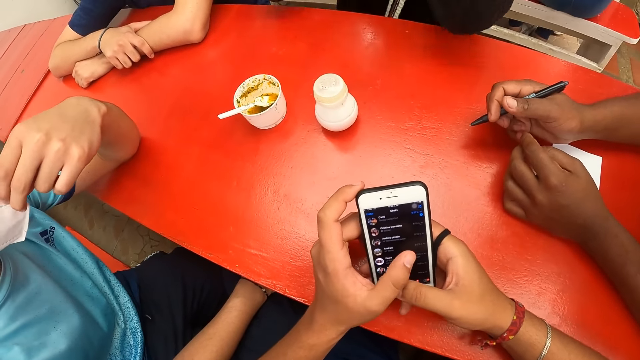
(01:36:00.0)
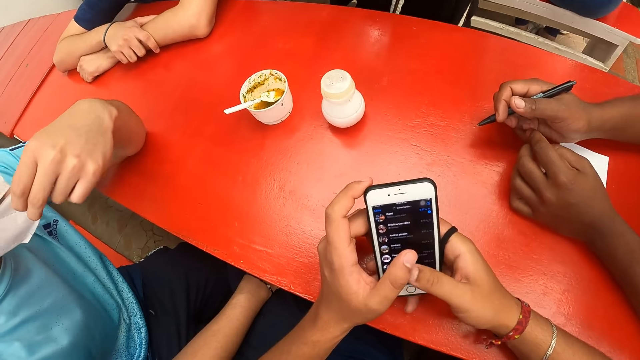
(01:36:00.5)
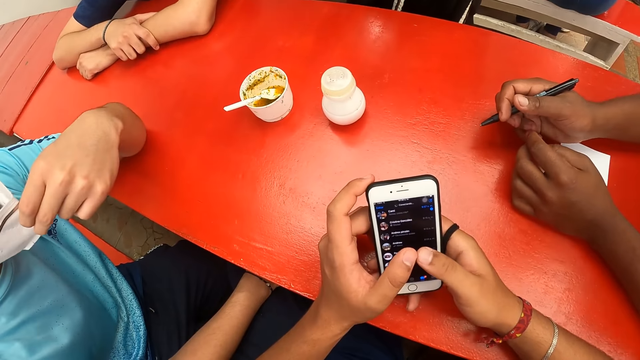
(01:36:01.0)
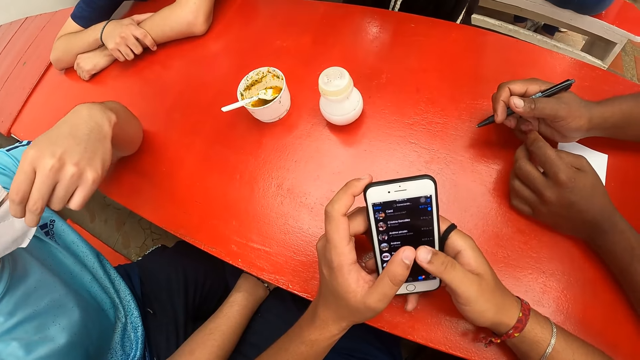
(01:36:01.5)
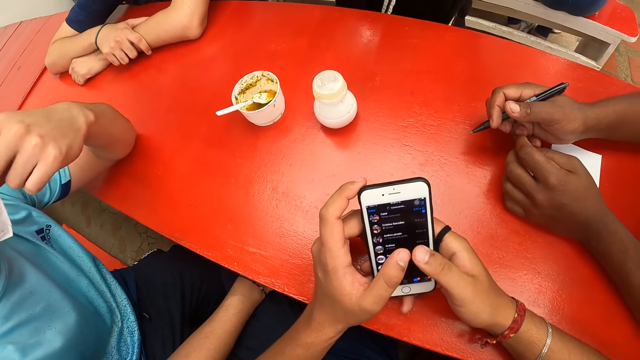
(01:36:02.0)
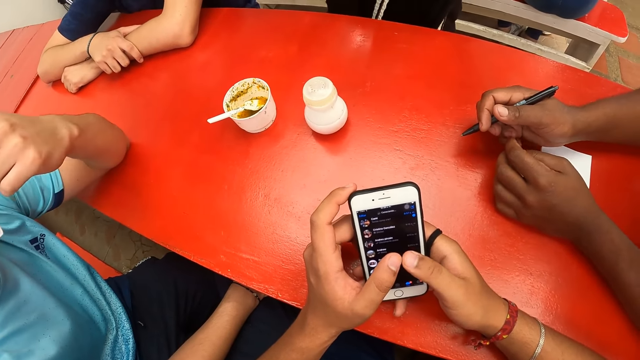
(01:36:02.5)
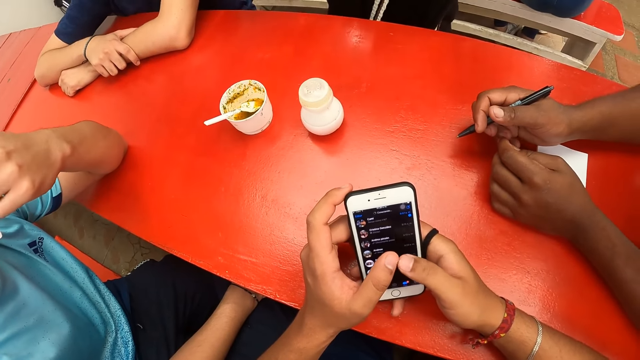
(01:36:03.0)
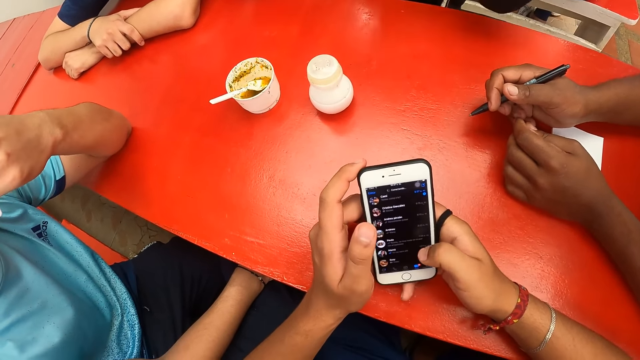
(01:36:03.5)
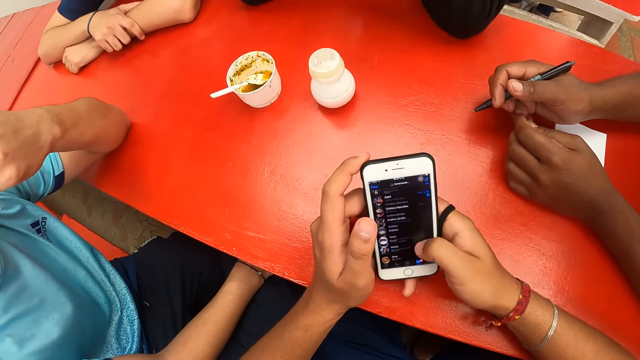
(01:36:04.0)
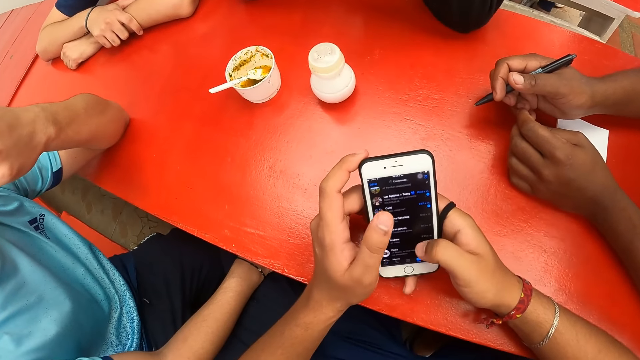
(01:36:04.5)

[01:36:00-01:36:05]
The man adjusts his nose mask with his left hand.

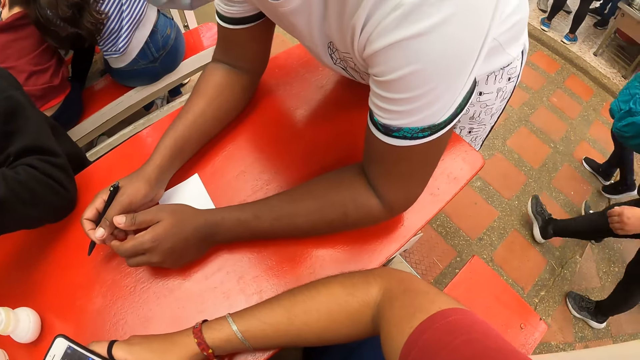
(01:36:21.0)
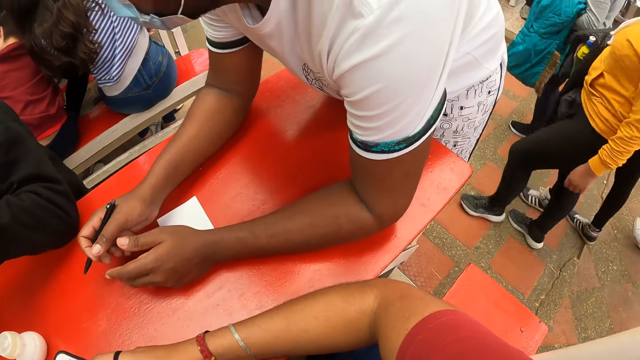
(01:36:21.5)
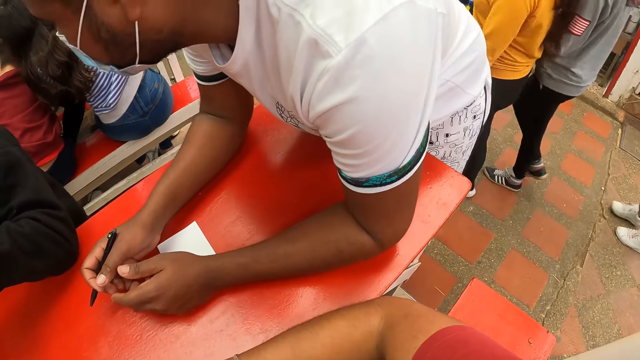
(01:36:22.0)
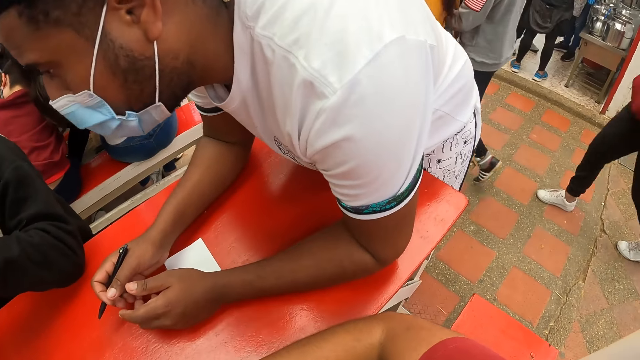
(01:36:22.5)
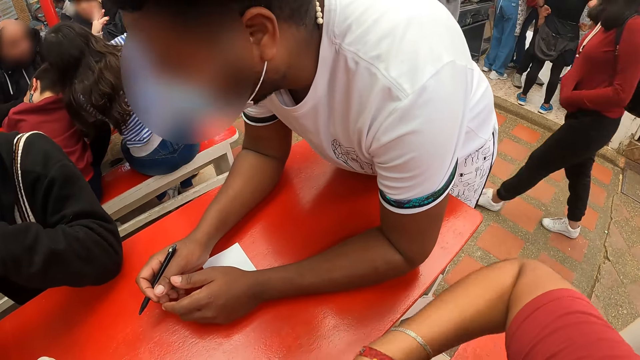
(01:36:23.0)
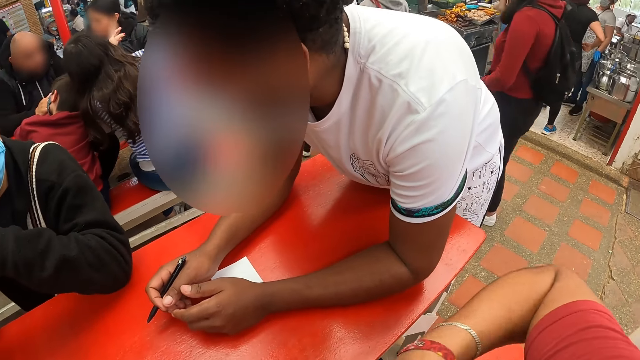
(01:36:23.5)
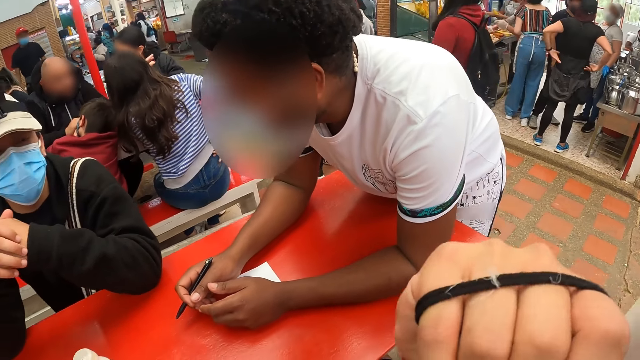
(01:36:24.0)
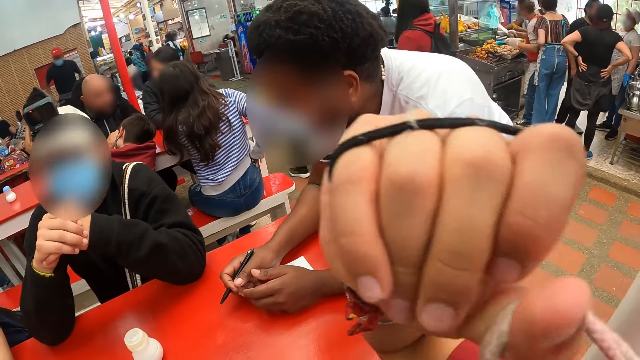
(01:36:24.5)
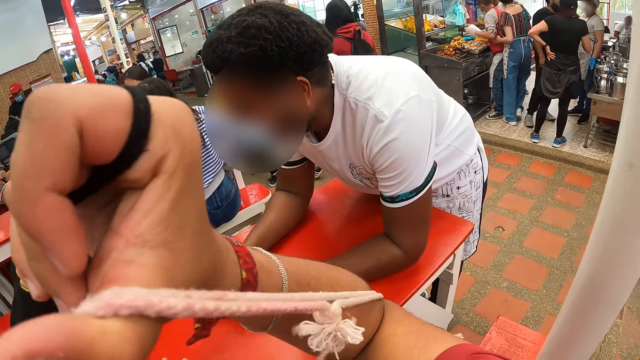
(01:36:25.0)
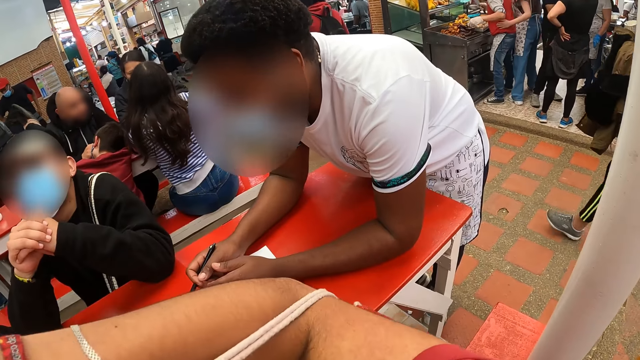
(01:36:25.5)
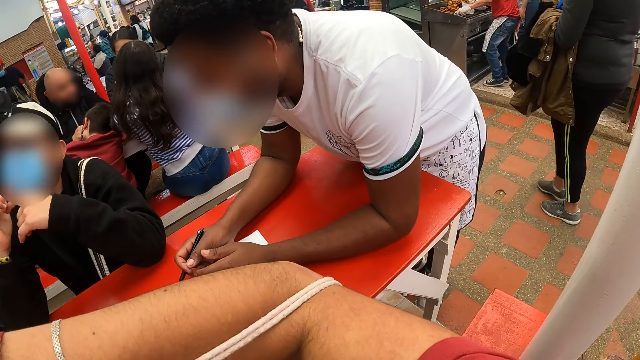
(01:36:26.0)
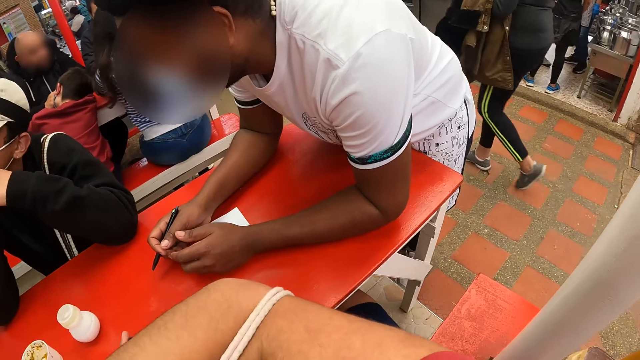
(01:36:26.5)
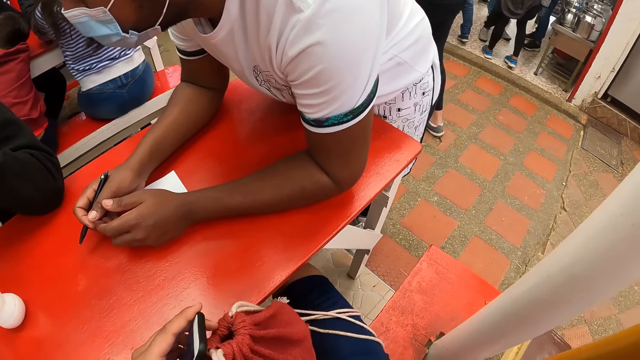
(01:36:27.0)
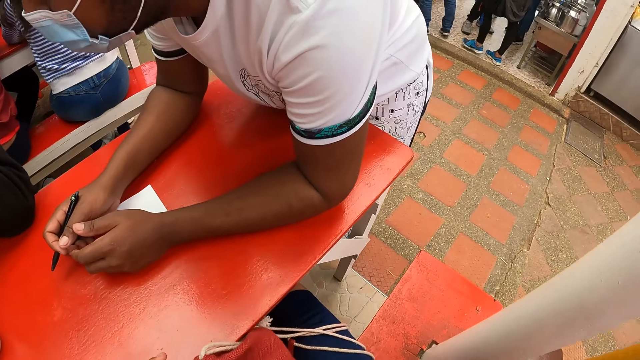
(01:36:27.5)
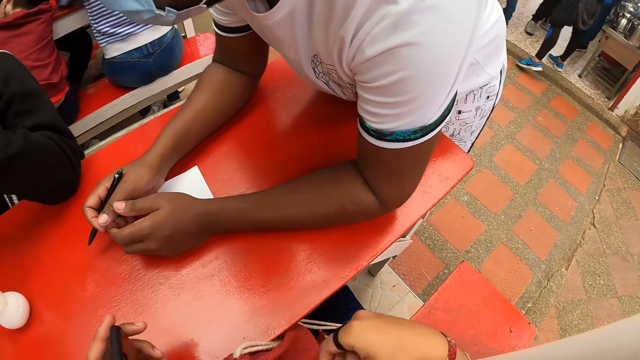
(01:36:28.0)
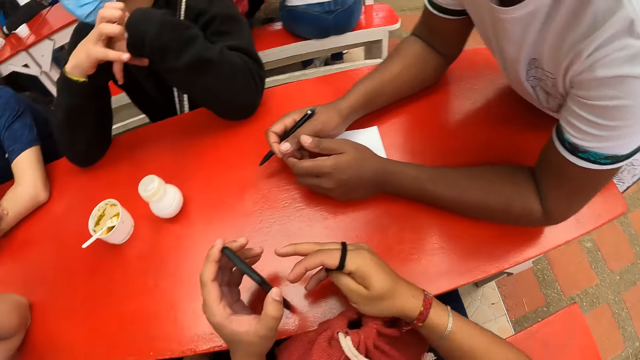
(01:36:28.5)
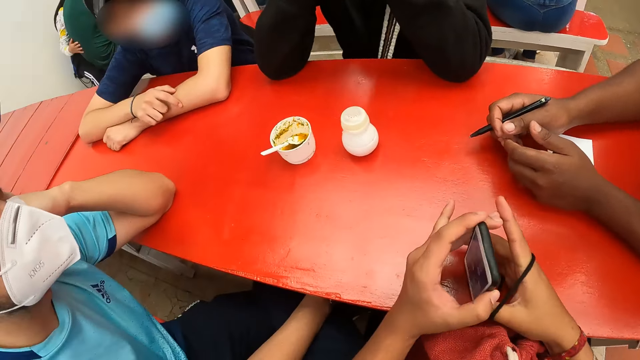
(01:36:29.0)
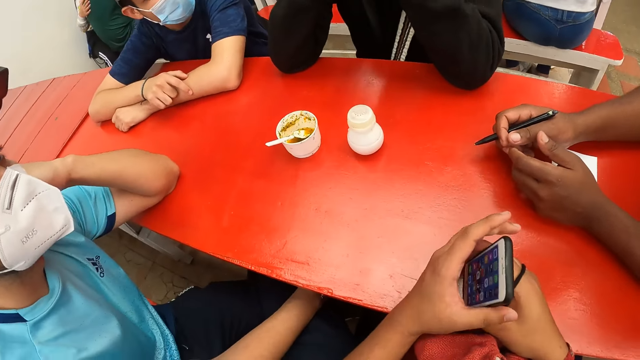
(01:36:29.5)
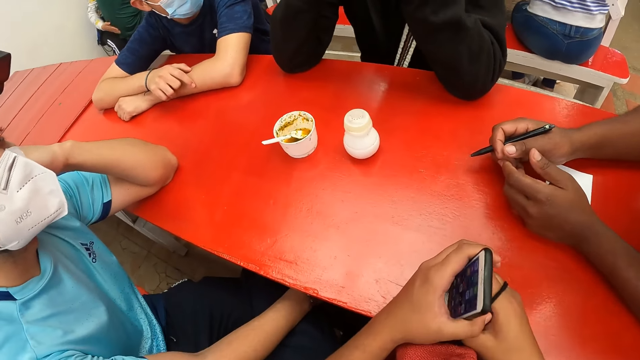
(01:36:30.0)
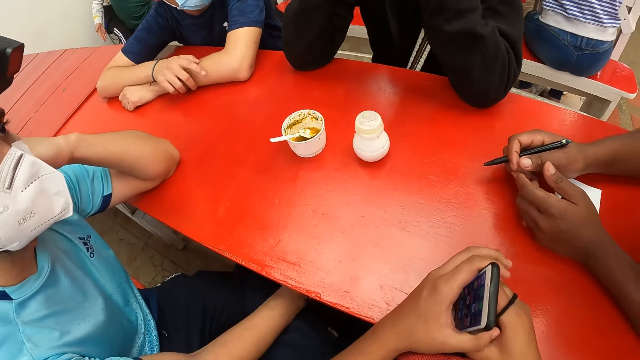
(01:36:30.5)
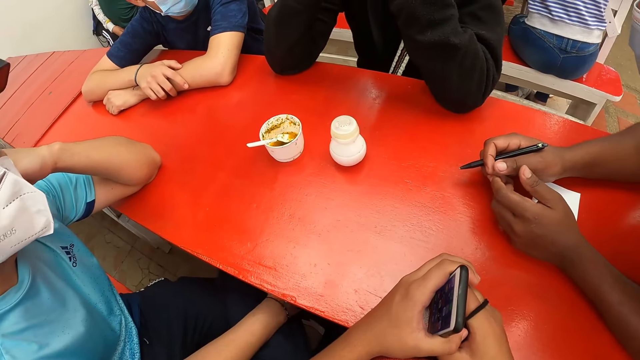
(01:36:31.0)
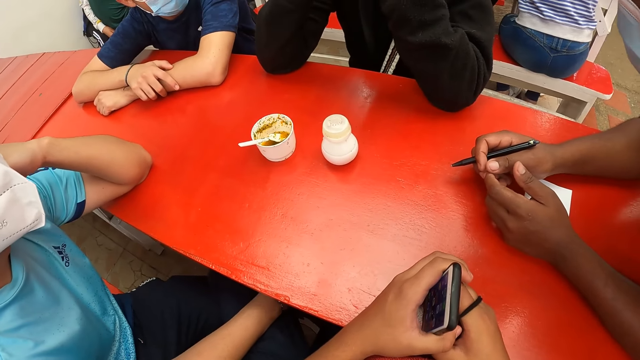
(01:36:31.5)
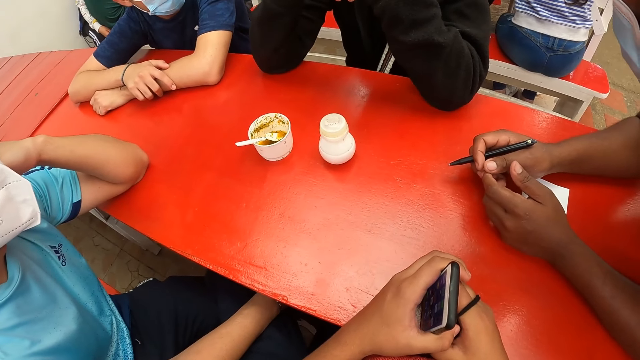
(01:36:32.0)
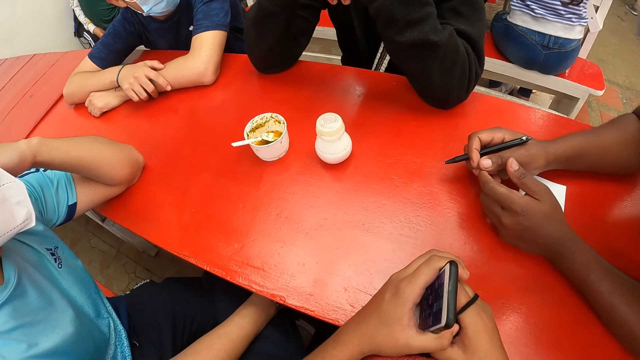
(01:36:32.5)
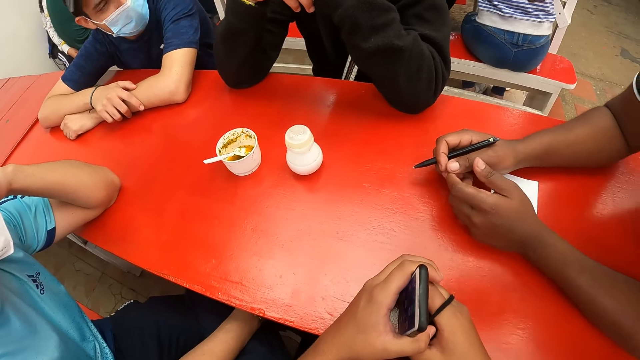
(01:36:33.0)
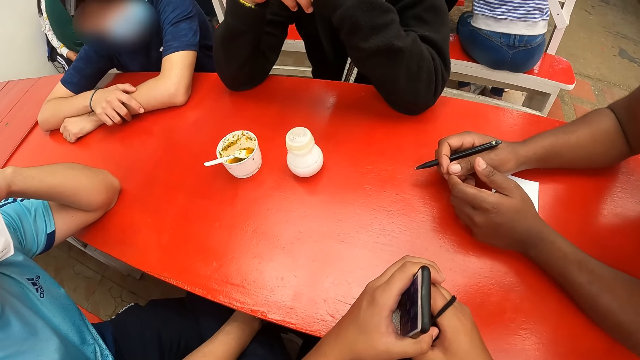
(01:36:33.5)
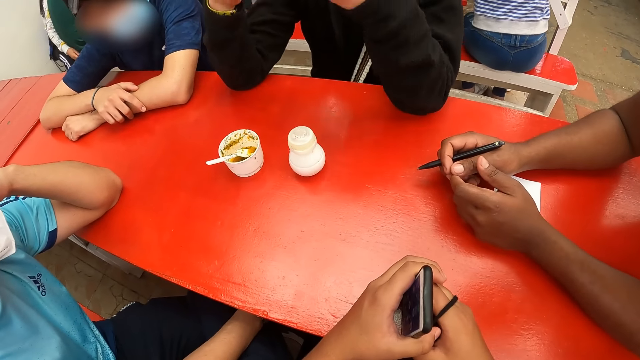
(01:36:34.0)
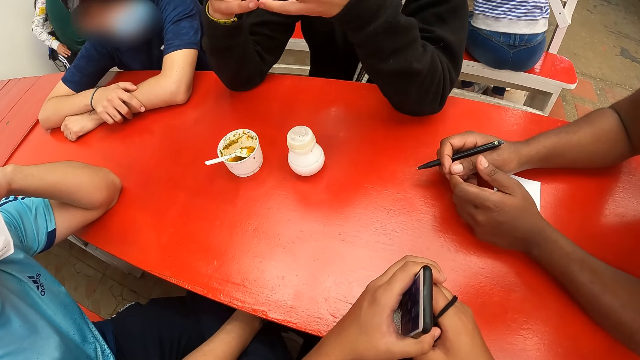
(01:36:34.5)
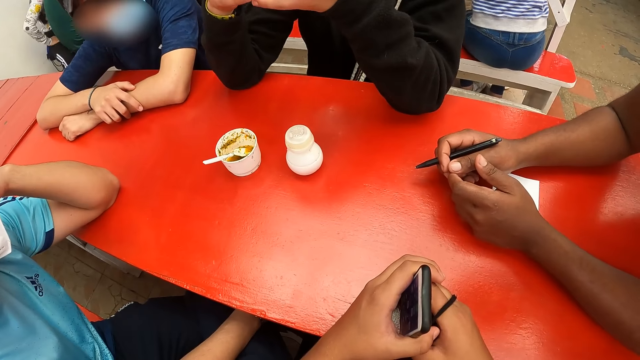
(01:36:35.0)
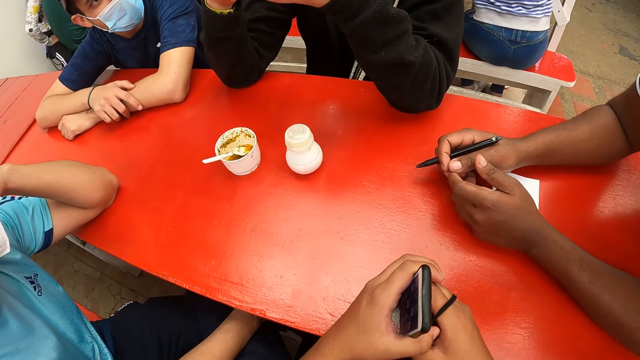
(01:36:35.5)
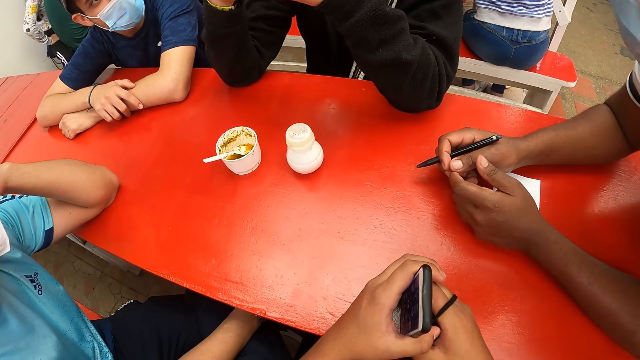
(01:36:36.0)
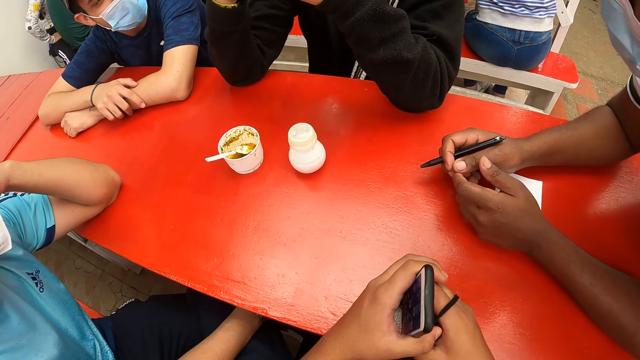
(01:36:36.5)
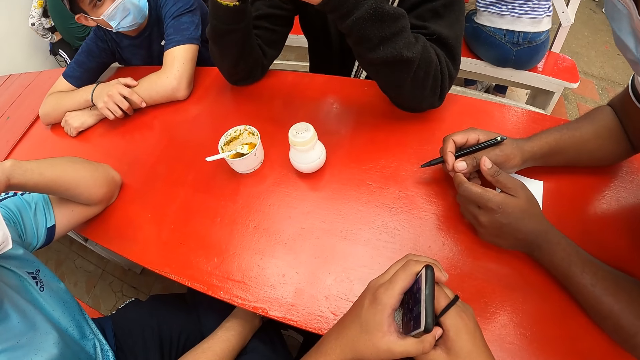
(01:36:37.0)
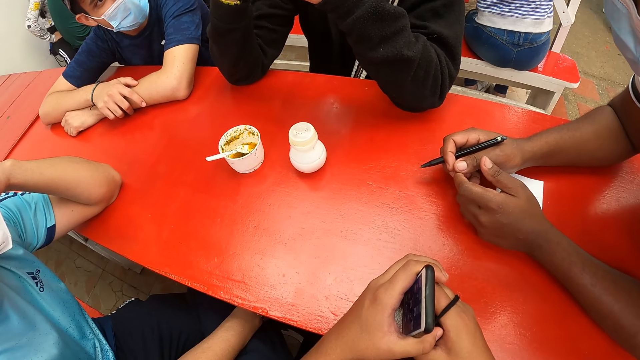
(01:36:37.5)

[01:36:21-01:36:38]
The camera wearer stares around. He removes a bag from his back with both hands. He aligns the bag with his hand. He holds the phone with both hands on the table. He stares around. He interacts with a person.
